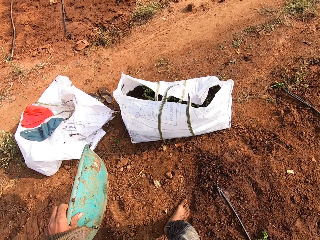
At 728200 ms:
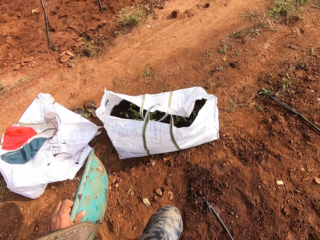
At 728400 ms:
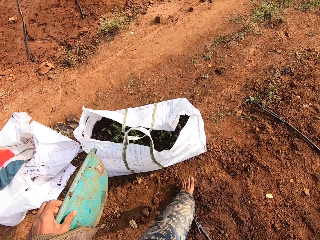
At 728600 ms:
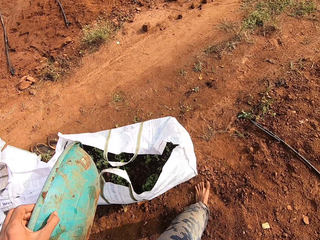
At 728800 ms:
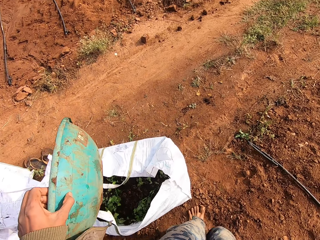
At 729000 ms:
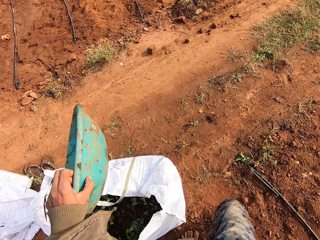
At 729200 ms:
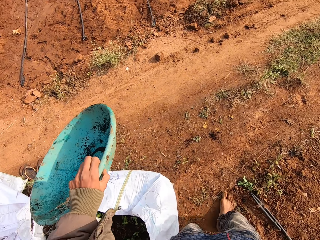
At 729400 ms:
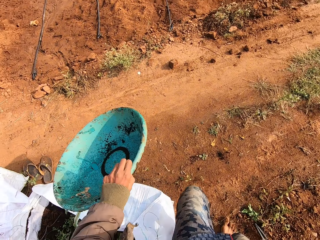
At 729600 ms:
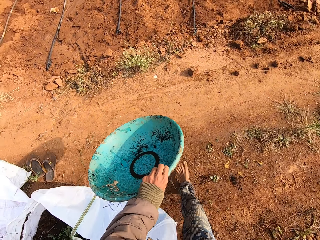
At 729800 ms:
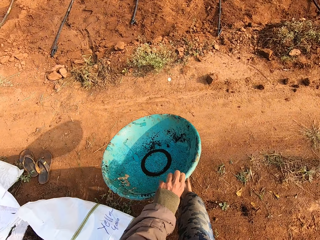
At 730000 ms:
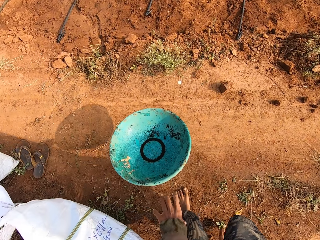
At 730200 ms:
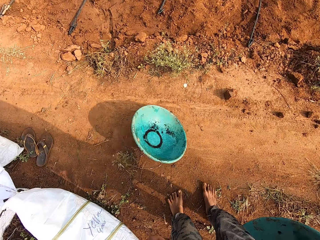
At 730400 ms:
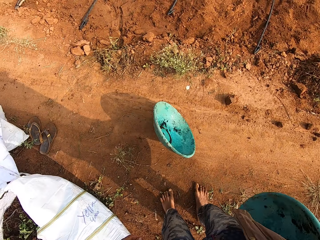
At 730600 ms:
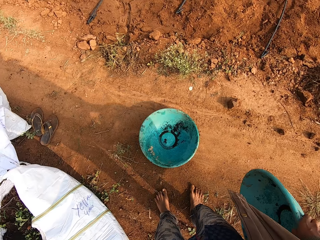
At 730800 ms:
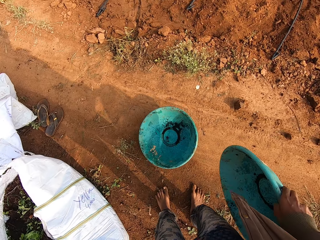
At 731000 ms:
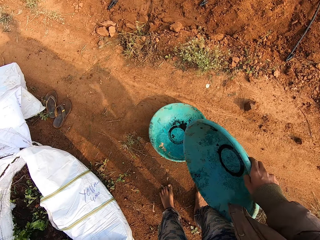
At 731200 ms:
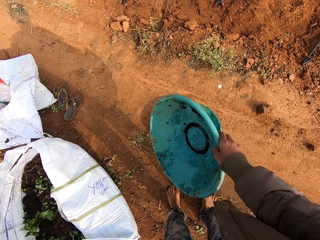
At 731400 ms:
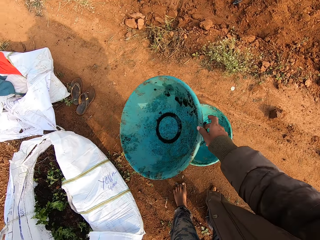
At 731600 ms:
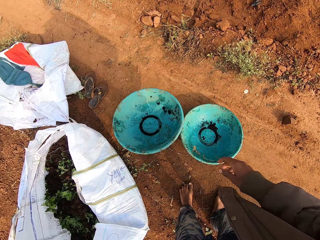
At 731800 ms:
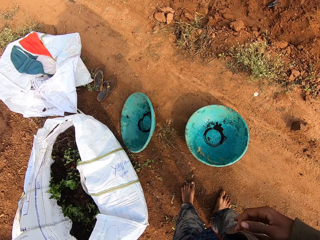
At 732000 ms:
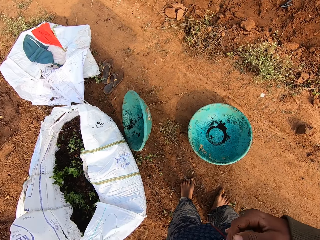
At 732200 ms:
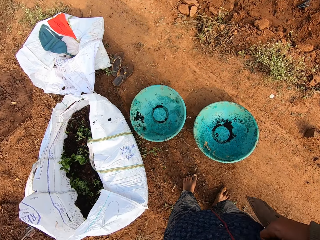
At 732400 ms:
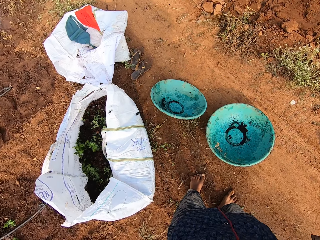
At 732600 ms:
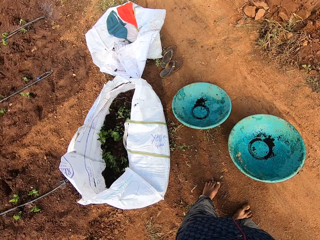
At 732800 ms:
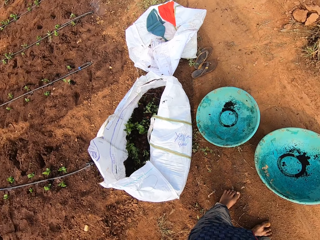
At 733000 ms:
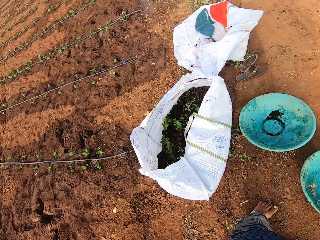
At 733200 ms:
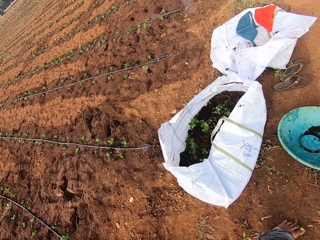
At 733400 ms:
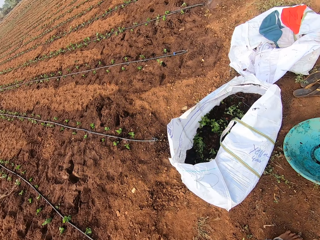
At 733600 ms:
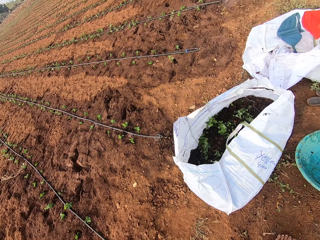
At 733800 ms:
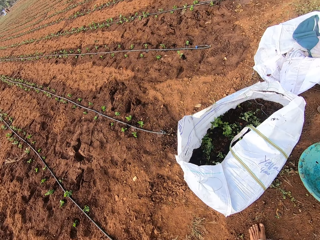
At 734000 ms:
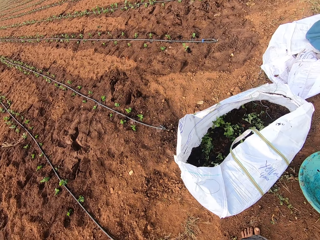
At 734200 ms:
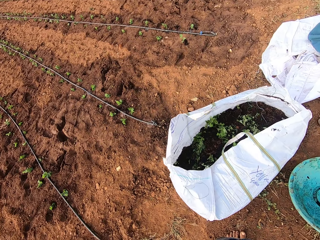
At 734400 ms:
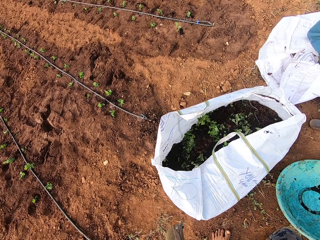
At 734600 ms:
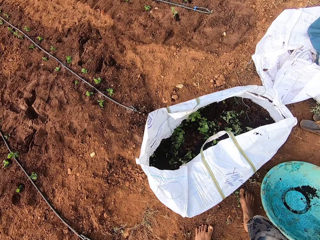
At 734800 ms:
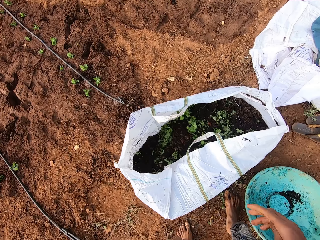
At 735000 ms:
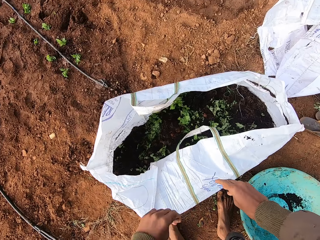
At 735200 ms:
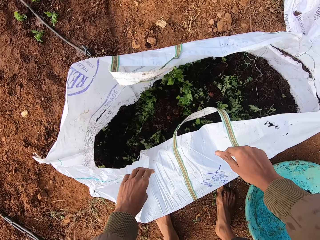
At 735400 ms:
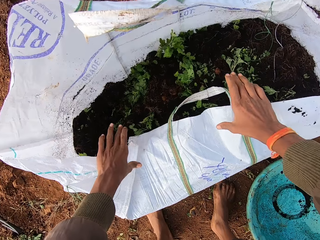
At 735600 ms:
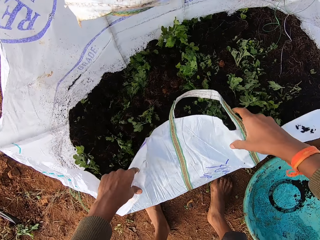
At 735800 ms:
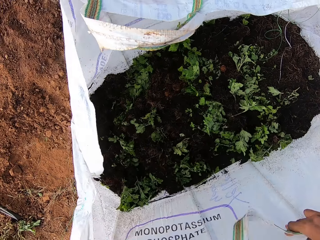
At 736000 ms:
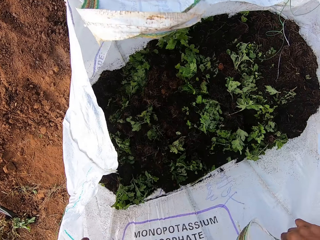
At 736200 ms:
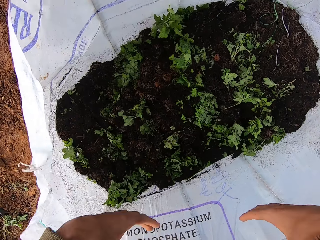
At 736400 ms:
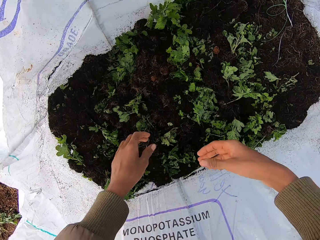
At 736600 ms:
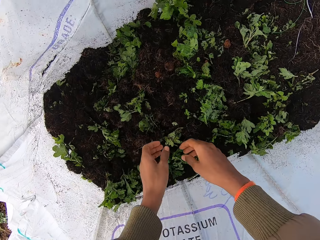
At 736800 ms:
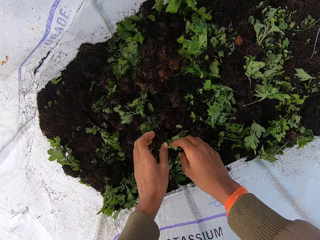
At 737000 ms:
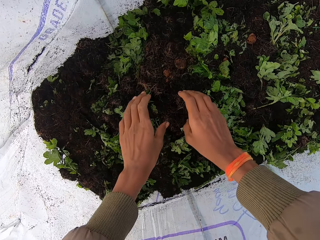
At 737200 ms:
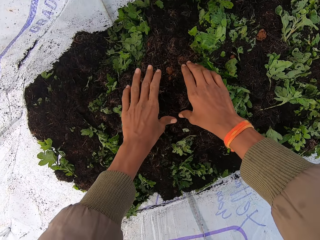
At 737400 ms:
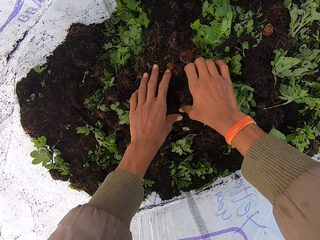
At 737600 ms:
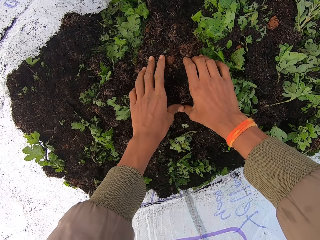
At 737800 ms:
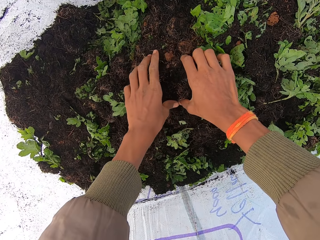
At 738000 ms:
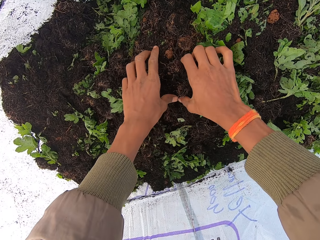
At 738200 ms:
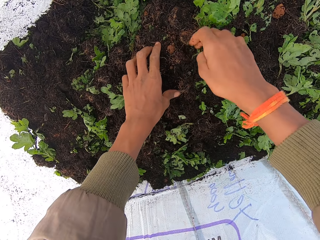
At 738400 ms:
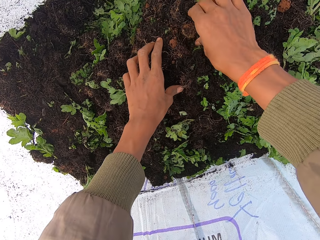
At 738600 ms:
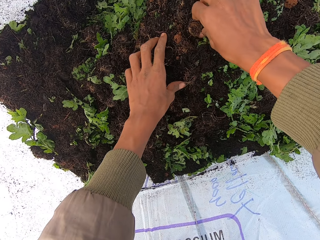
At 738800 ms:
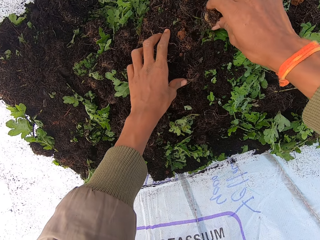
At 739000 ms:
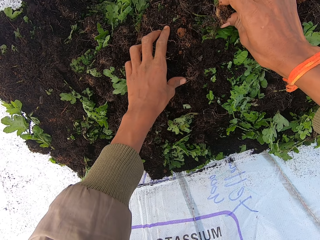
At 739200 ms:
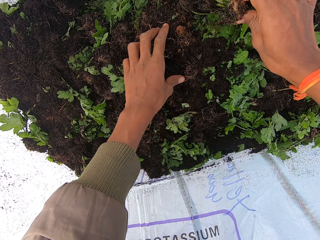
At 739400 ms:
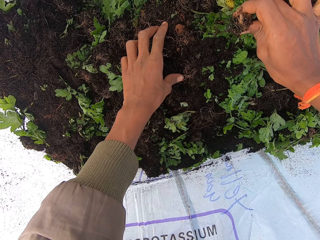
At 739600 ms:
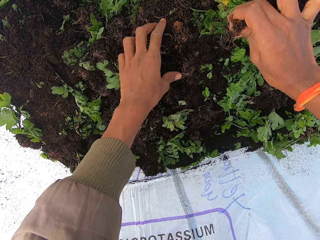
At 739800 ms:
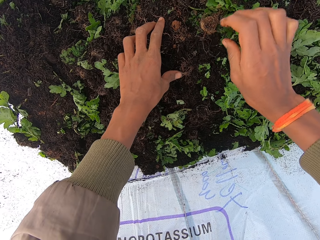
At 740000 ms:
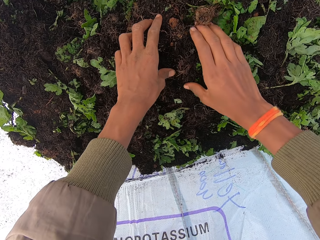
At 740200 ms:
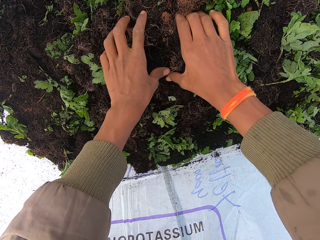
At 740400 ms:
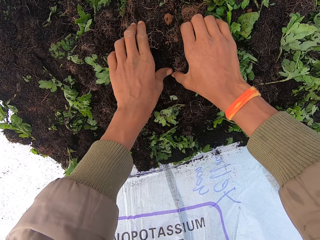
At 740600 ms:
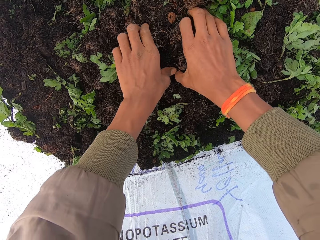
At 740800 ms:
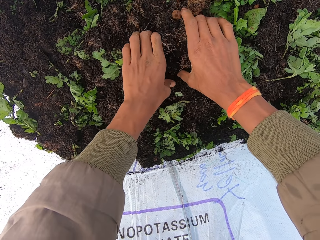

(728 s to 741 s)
The camera wearer lifts the basket or bowl over the bag of plant seedlings. He drops the bowl in his left hand on the ground. He drops the bowl in his right hand on the ground. He moves his jacket backwards. He turns around. He opens the bag of plant seedlings on the ground with both hands. He picks some plants from the bag in both hands. He touches the plant seedlings.

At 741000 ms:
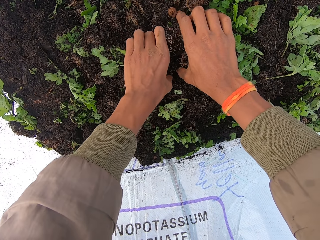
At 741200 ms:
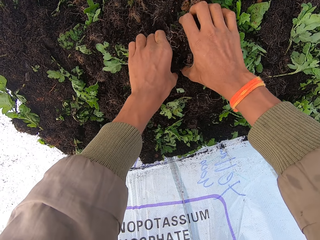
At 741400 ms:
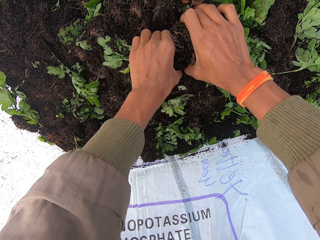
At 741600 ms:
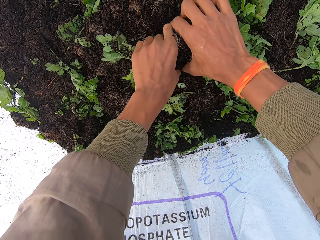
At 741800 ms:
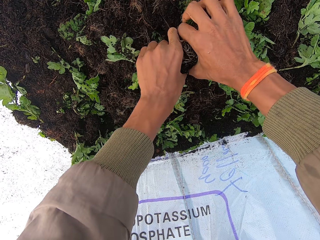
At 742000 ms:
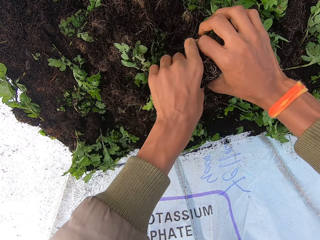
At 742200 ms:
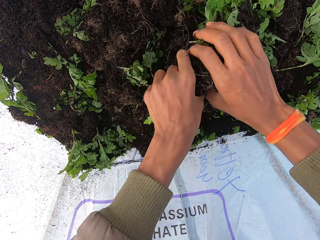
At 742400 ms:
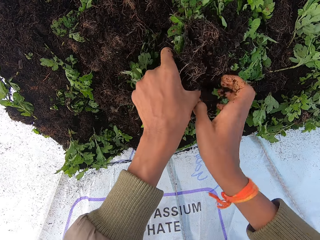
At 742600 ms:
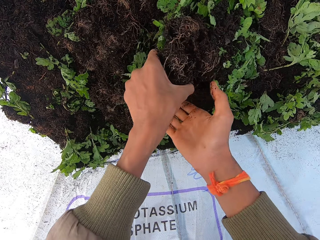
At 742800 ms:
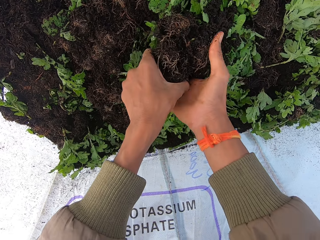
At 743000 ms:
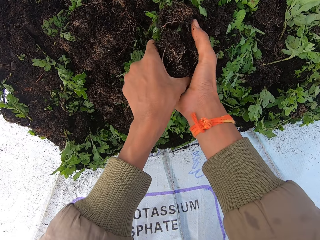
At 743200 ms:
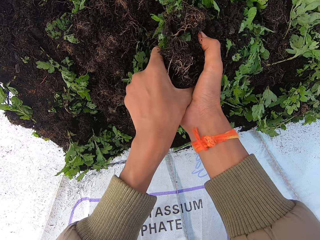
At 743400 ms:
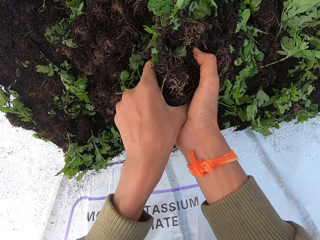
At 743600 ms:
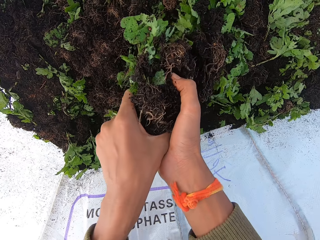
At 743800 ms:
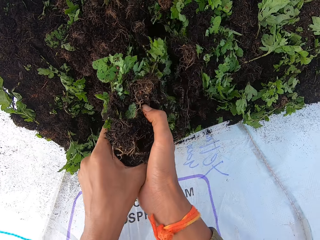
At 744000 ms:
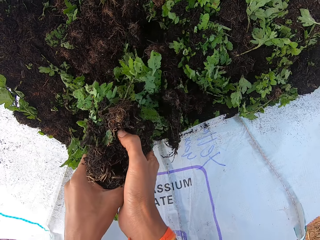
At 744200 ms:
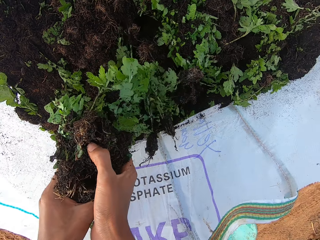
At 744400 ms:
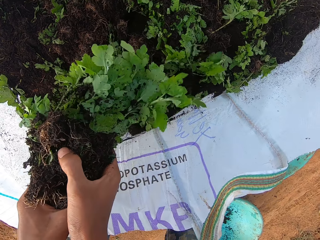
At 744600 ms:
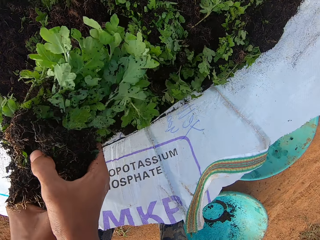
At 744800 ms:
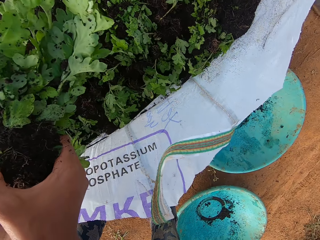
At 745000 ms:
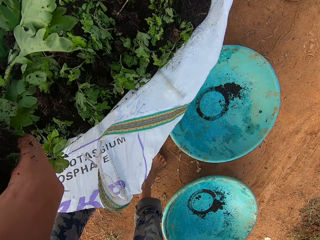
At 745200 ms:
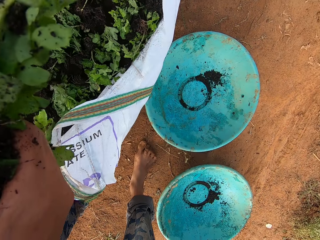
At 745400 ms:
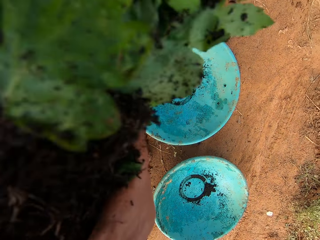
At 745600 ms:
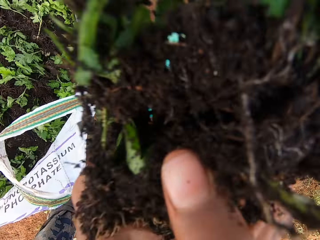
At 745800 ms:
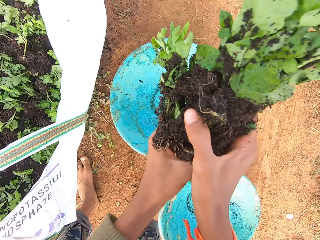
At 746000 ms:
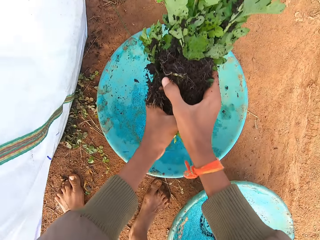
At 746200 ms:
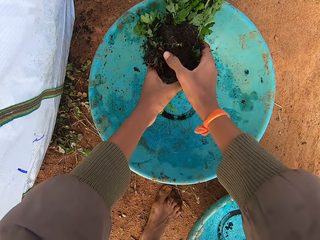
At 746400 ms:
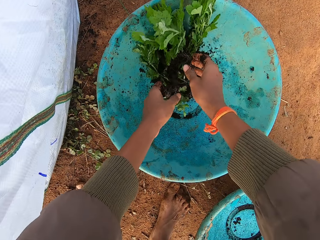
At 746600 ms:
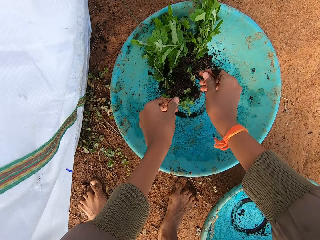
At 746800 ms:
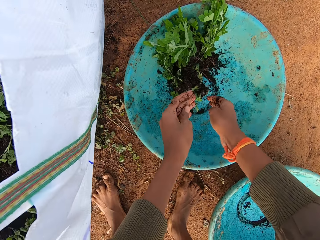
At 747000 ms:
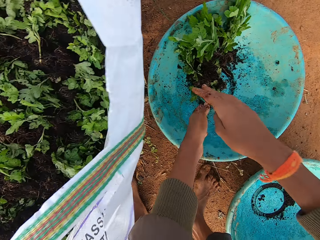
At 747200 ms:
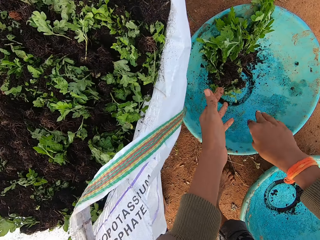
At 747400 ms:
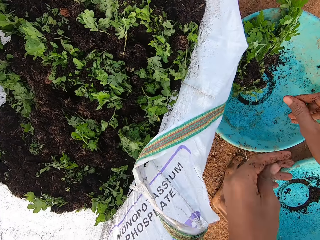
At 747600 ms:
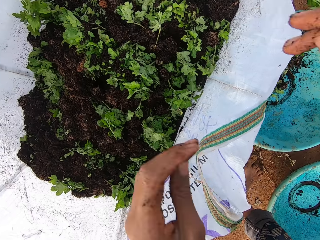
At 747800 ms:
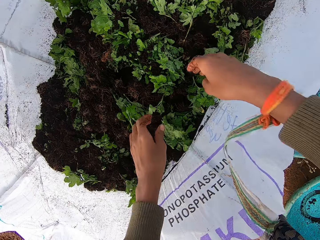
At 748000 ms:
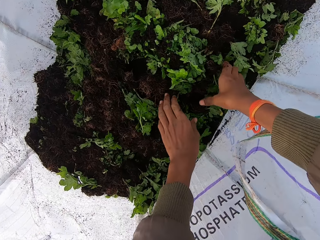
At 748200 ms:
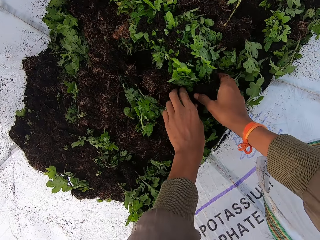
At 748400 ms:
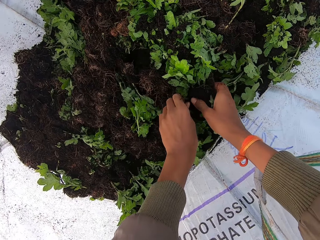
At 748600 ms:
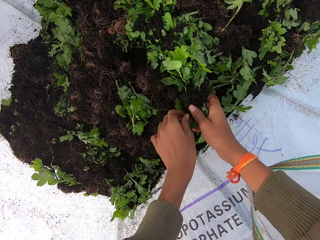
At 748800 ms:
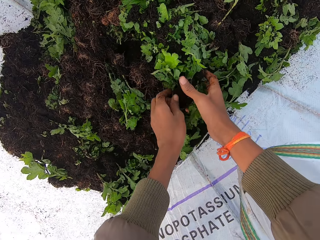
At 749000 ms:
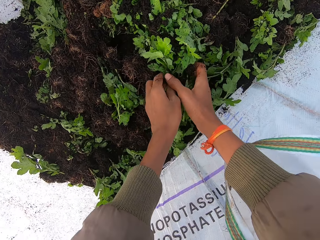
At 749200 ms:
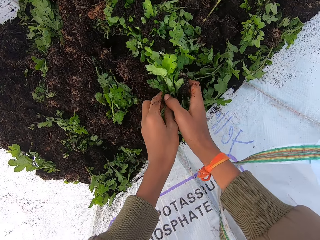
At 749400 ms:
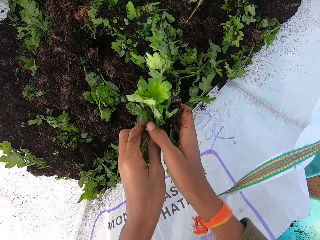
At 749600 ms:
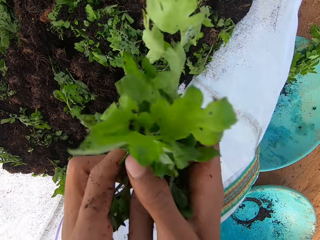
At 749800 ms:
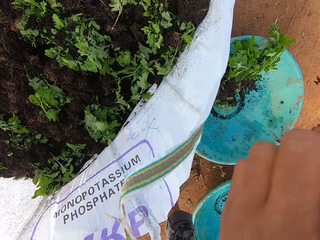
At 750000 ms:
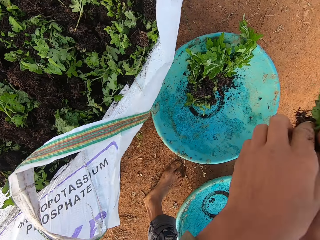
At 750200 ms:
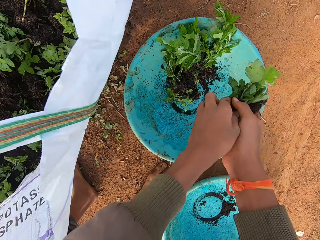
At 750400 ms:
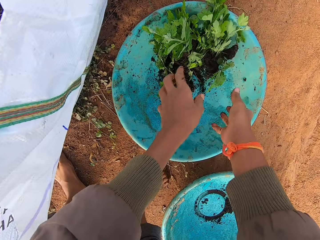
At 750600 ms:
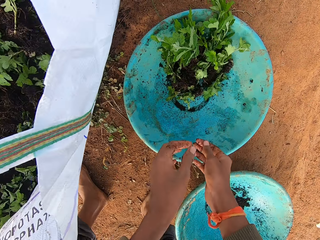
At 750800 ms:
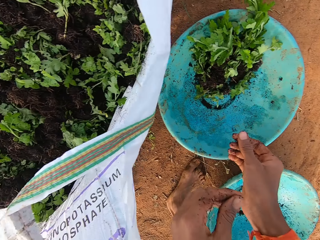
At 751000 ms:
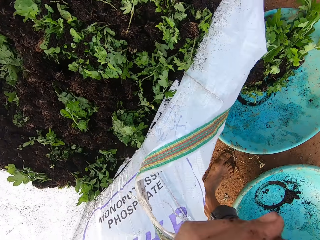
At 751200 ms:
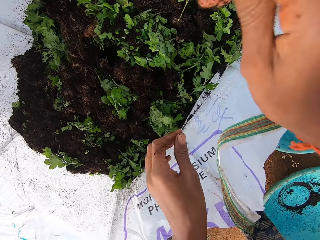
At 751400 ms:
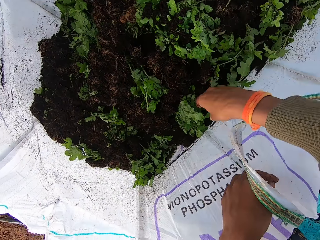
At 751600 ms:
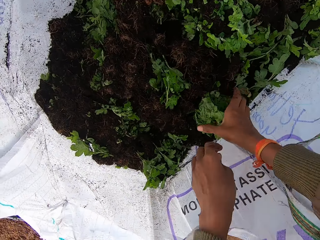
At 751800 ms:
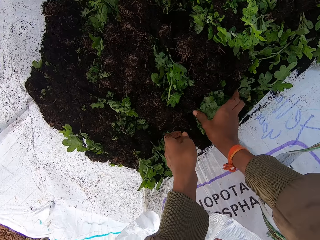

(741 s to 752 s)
The camera wearer picks a bunch of plant seedlings with both hands. He places the plants in the bowl on the ground with both hands. He rubs both hands and wipes soil off his hands. He picks some plants from the bag in both hands. He places the plants in the bowl on the ground with both hands.
